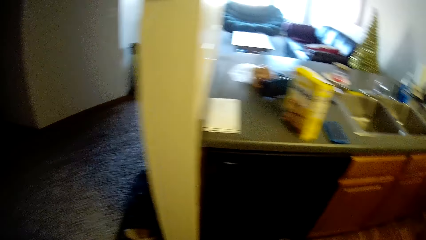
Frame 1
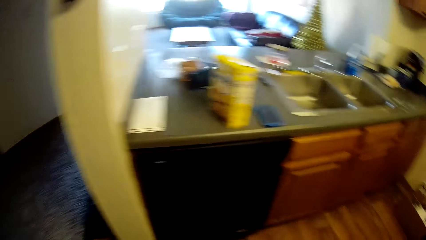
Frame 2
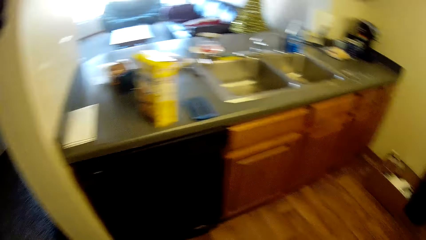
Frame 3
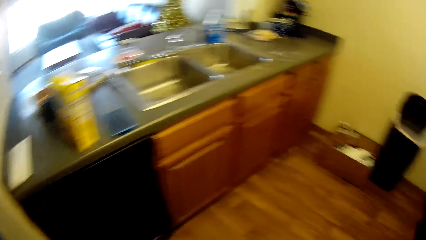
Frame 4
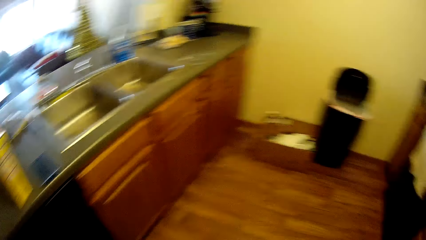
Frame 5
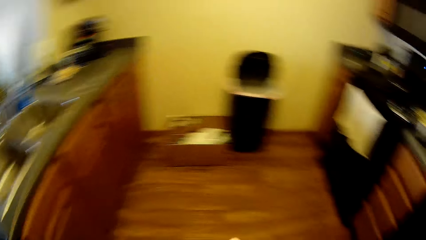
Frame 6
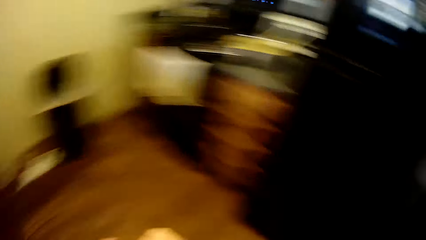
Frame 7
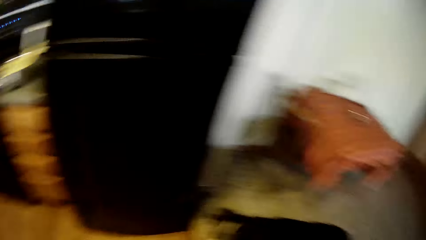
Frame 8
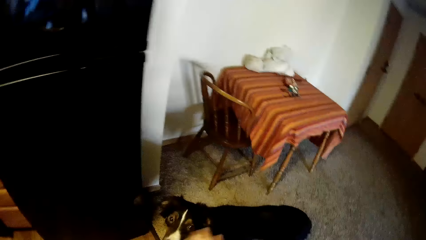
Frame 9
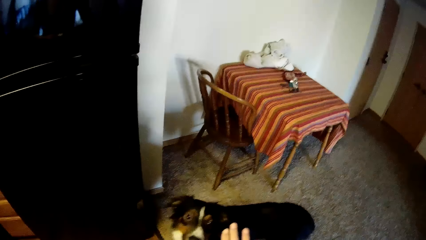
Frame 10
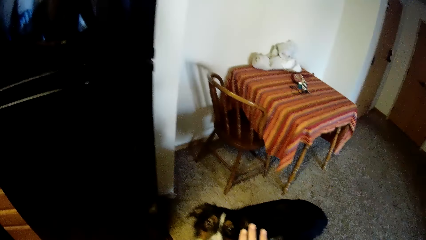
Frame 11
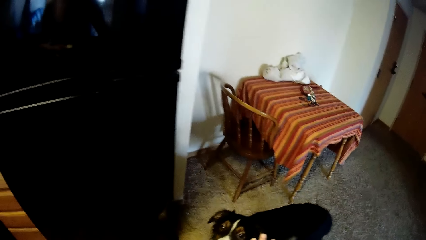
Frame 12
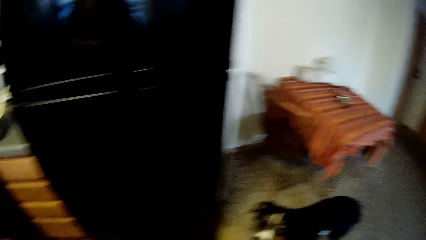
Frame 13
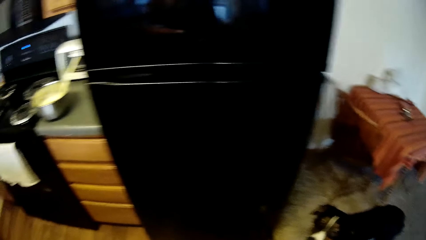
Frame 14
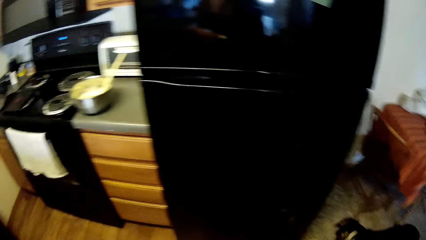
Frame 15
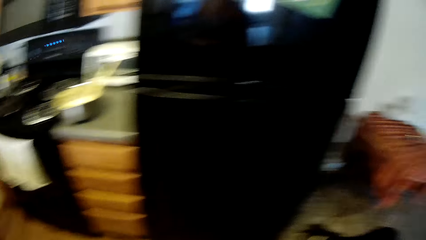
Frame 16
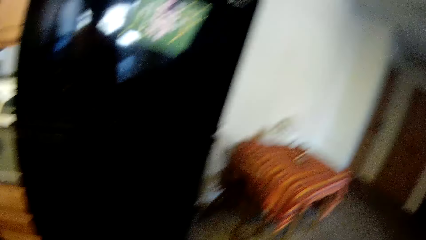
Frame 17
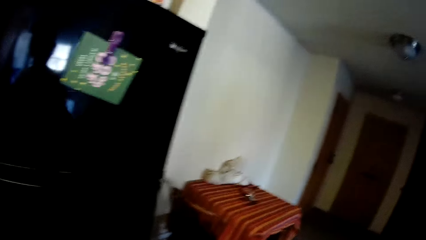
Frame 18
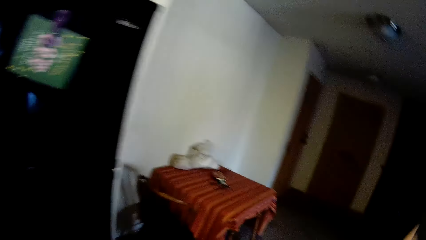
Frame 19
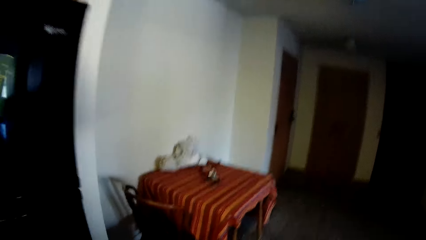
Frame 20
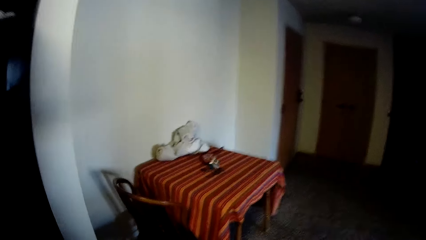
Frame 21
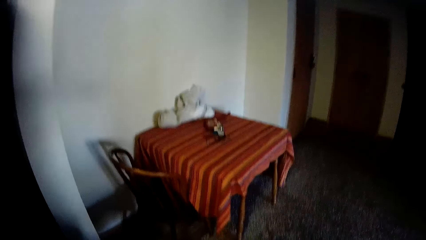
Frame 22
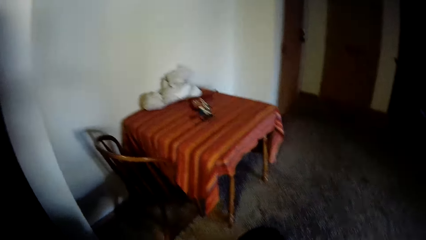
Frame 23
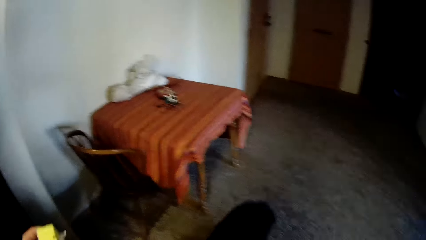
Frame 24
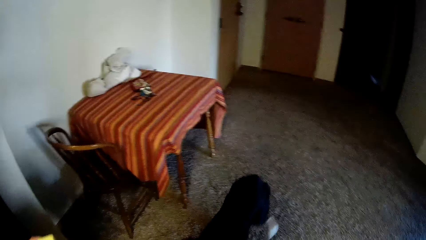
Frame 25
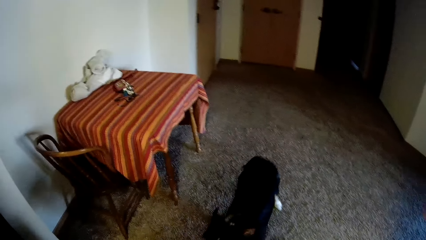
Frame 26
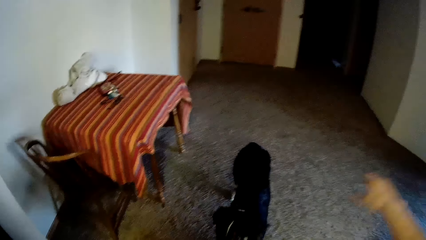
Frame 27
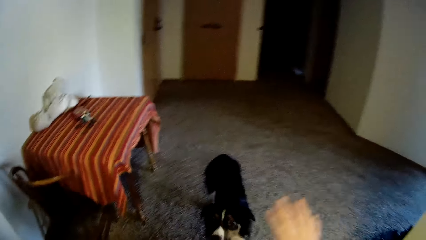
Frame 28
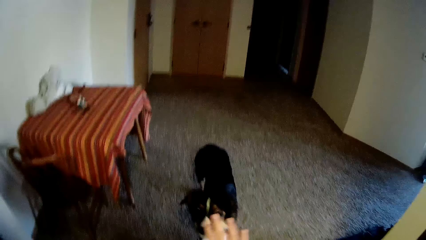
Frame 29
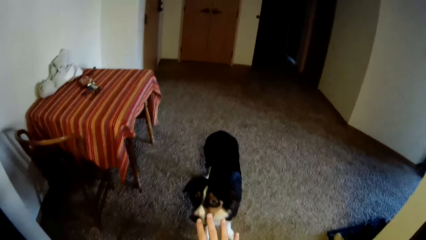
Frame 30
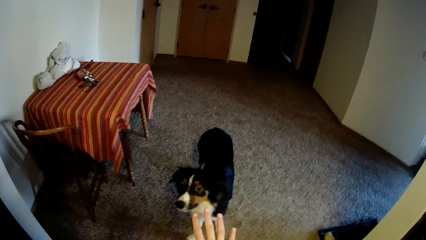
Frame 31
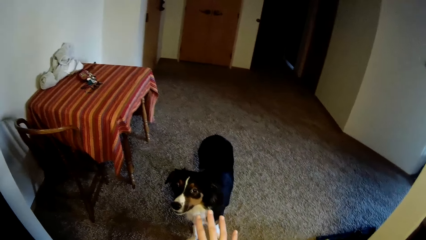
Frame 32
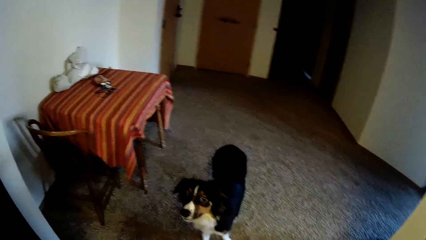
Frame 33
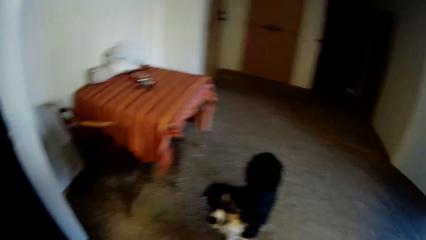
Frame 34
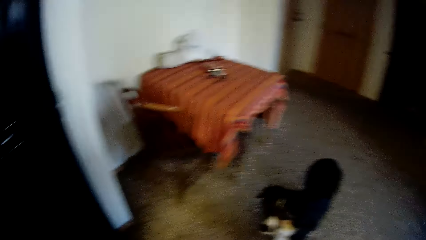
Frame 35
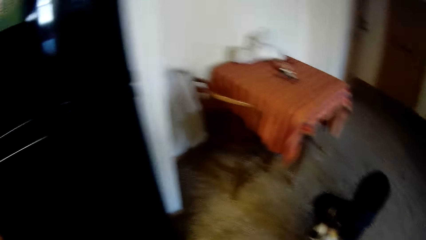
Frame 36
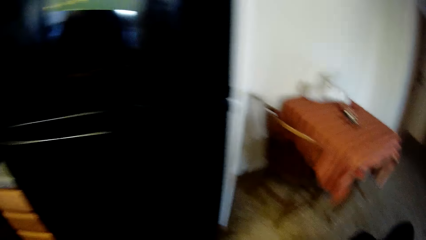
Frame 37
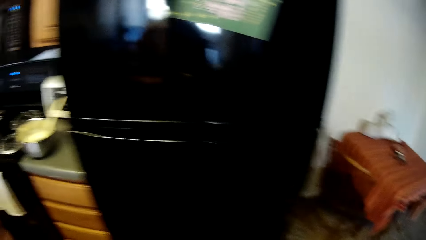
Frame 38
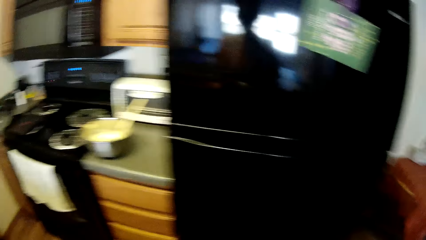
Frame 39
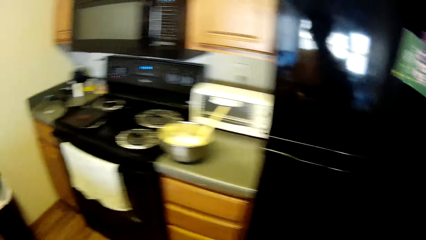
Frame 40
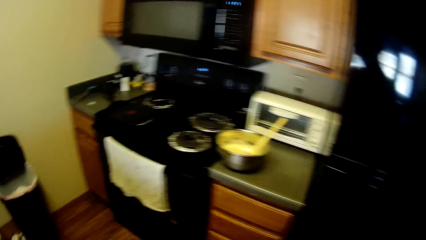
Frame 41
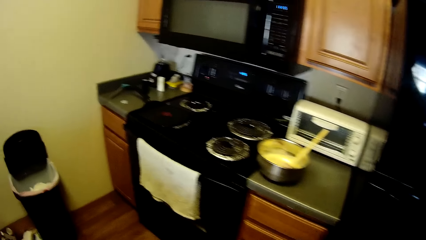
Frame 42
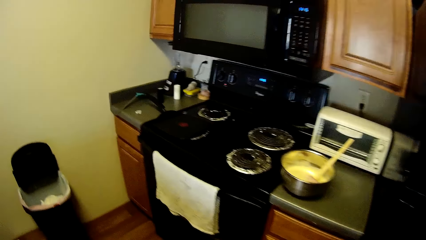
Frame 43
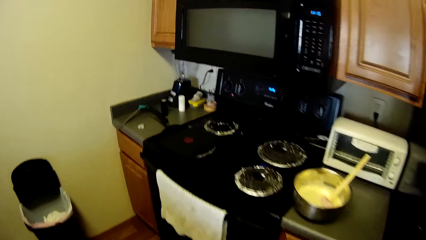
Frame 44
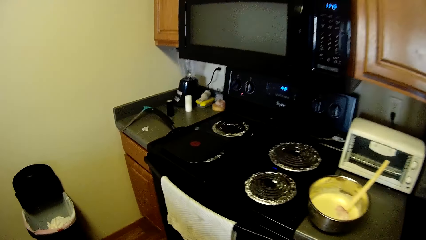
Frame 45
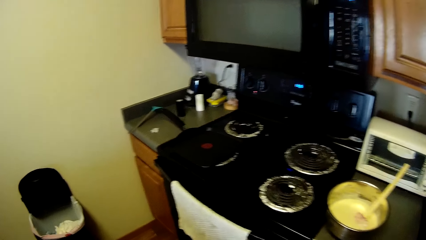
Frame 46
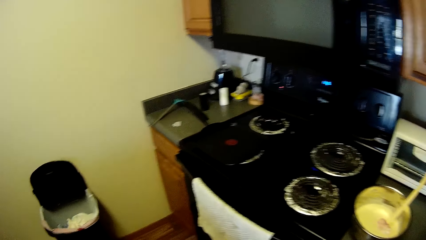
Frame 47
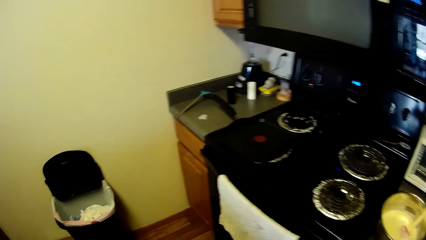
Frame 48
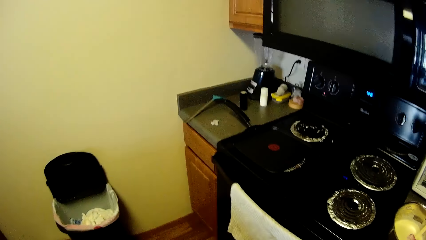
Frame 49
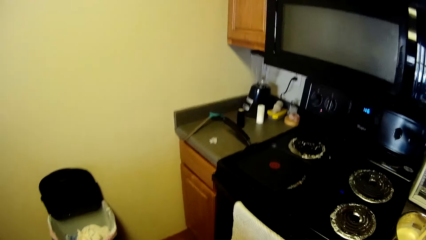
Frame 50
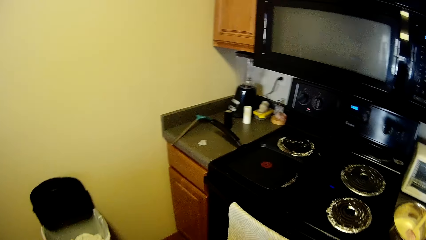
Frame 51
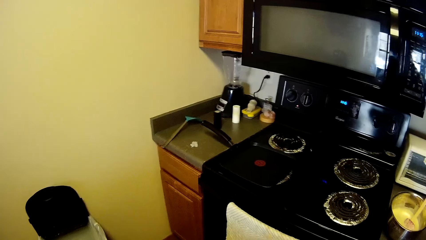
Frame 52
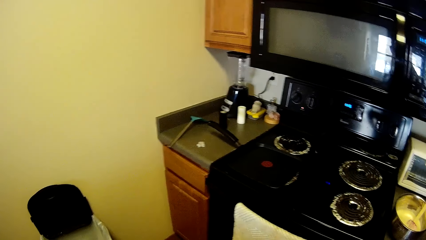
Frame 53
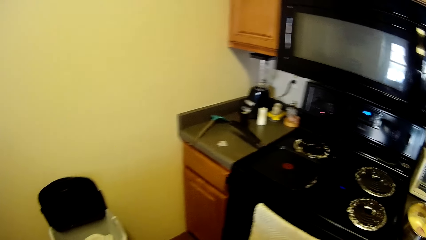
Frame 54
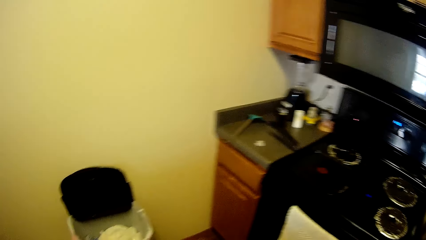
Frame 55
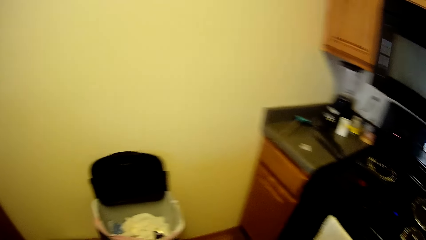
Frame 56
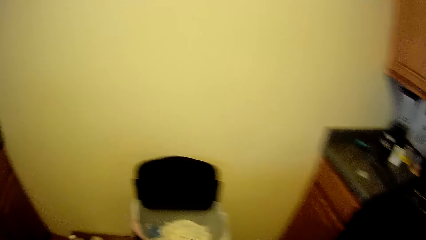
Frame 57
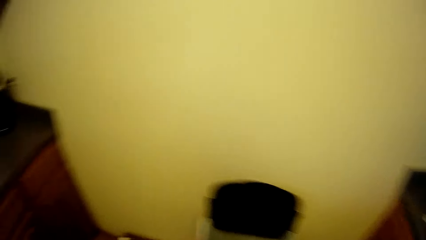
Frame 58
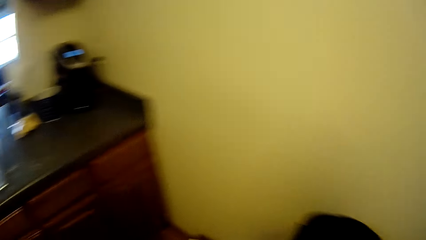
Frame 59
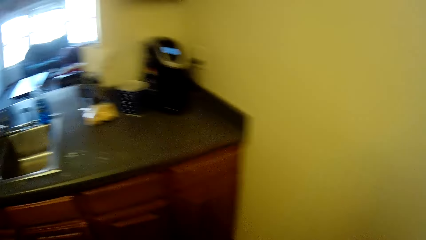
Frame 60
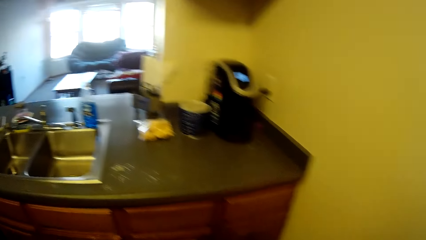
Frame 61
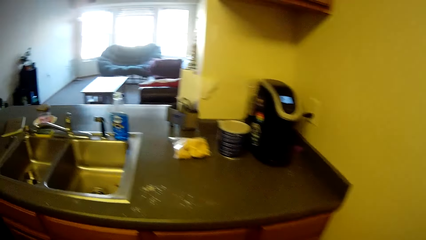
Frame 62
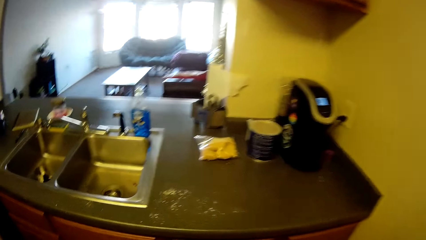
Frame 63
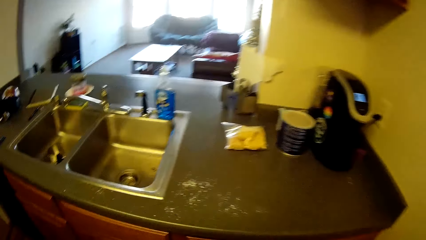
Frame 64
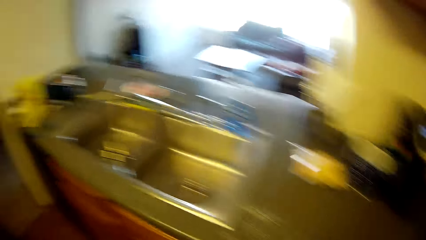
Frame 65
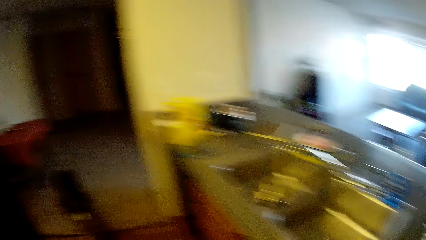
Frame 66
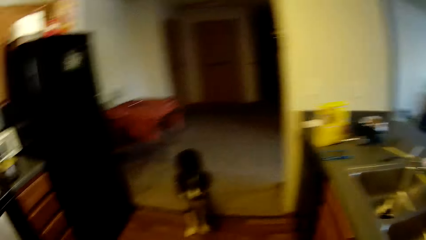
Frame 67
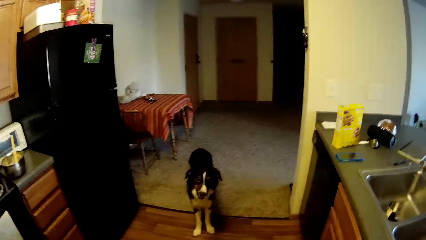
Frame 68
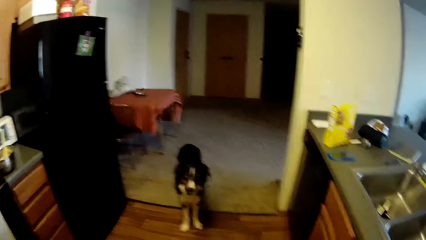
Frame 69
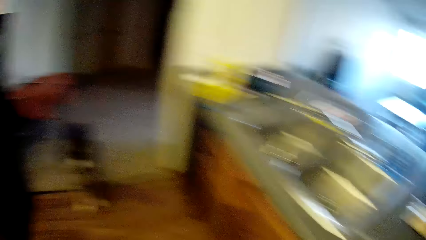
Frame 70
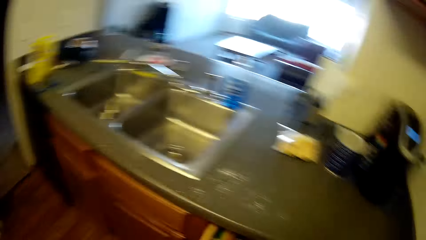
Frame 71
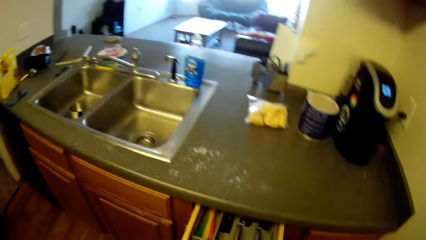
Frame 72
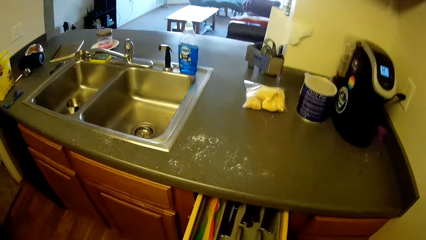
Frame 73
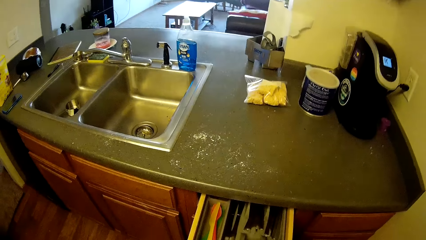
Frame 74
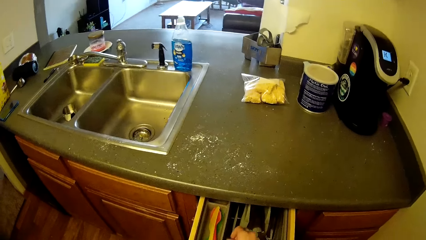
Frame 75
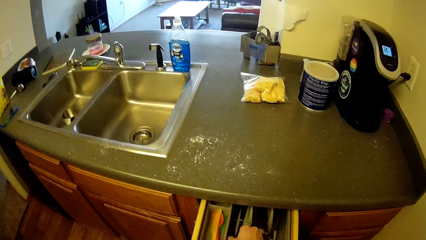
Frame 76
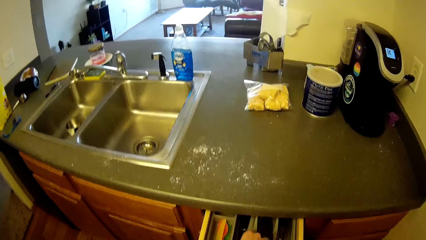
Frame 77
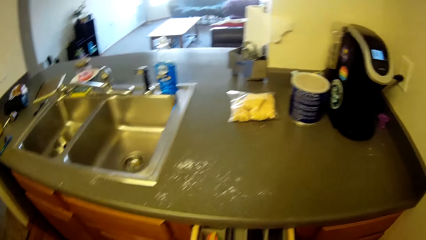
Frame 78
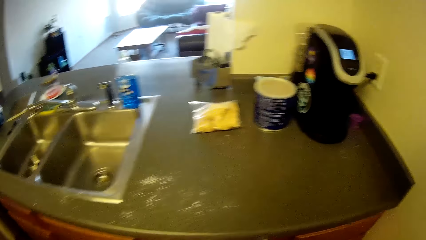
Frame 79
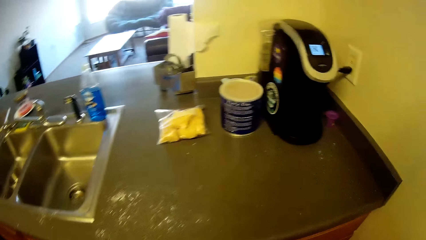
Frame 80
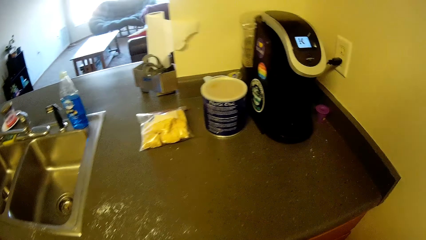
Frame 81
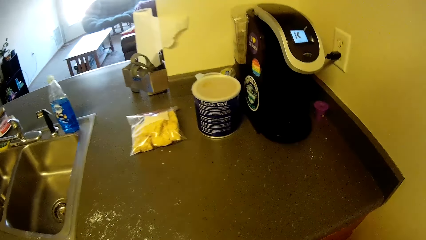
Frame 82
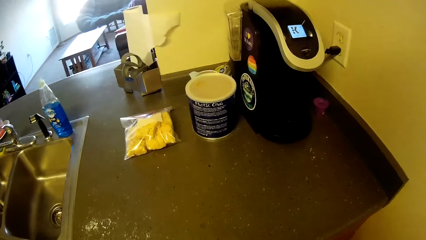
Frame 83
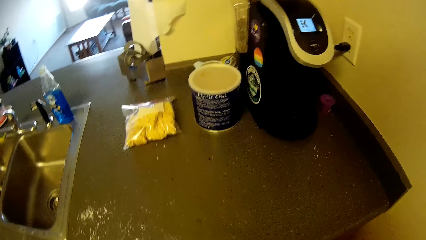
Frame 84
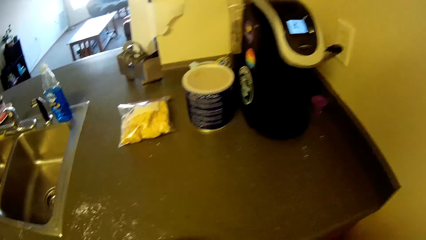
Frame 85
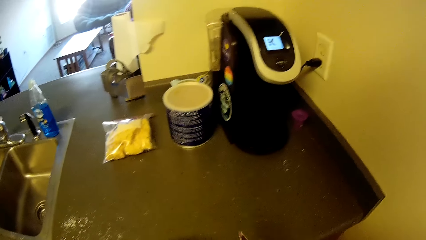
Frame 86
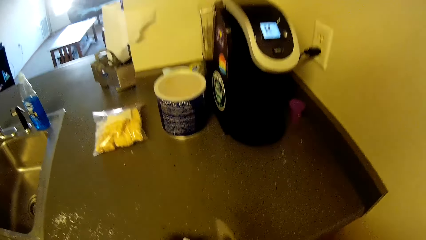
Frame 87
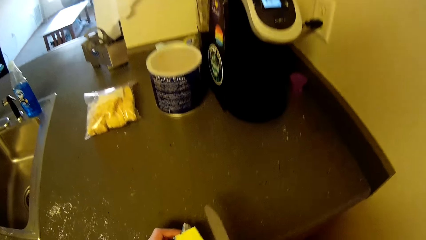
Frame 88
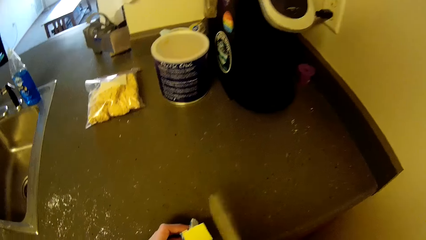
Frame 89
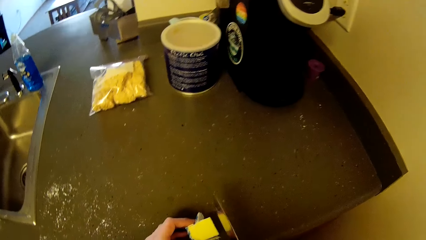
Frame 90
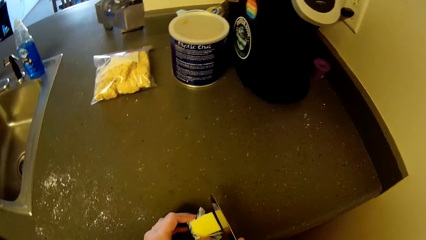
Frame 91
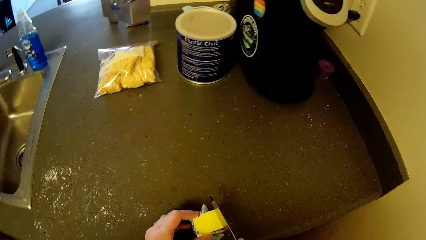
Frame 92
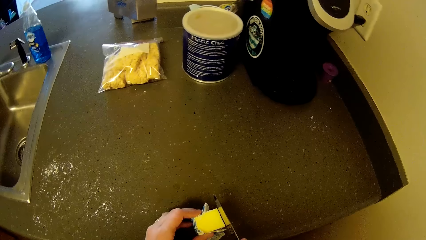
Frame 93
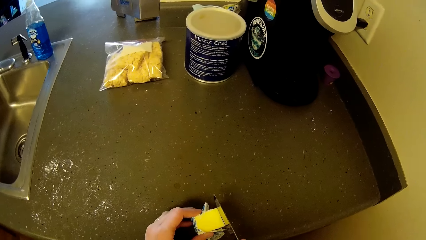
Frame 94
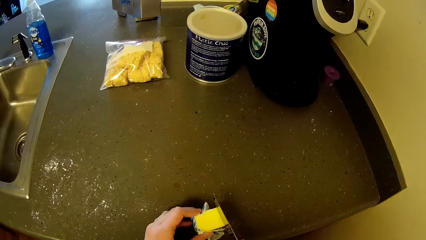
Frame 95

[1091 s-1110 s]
The camera wearer turns to the sink. She turns around in the kitchen. She signals to the dog. She signals to the dog with her hands. She instructs the dog to move away. She looks around. She walks towards the kitchen slab. She turns briefly towards the dog. She opens a drawer underneath the kitchen slab. She picks up a knife and butter from the drawer. She closes the drawer. She holds the table knife. She puts the butter on the table. She holds the cheese on the kitchen slab. She cuts the butter.
